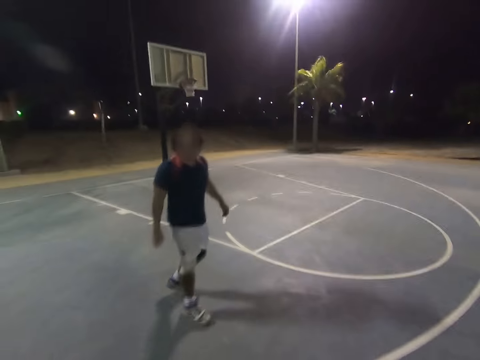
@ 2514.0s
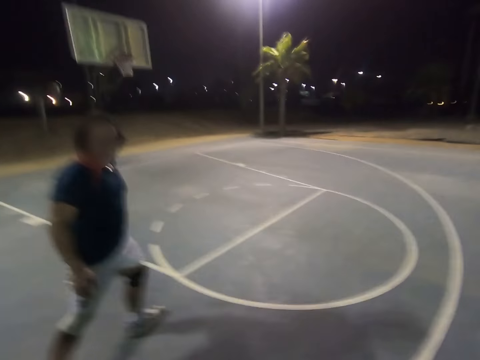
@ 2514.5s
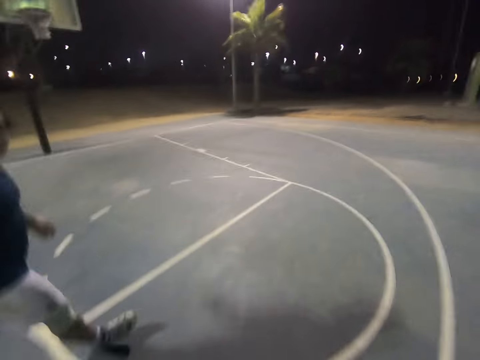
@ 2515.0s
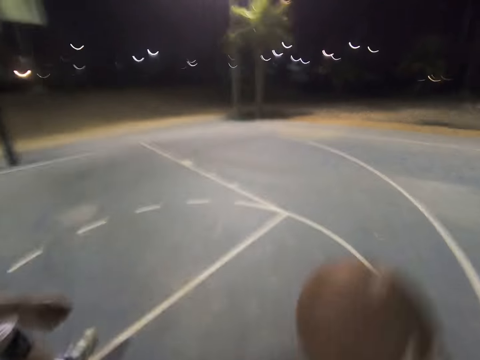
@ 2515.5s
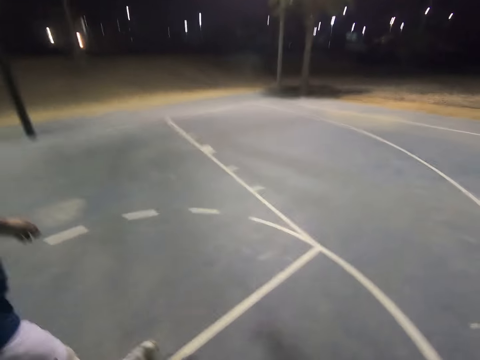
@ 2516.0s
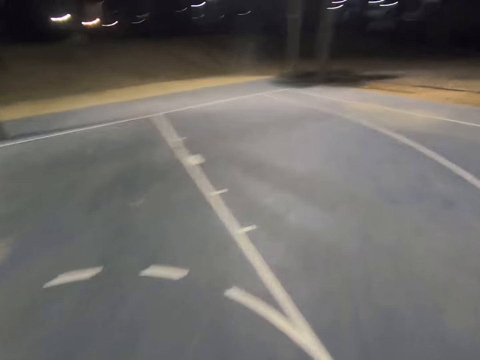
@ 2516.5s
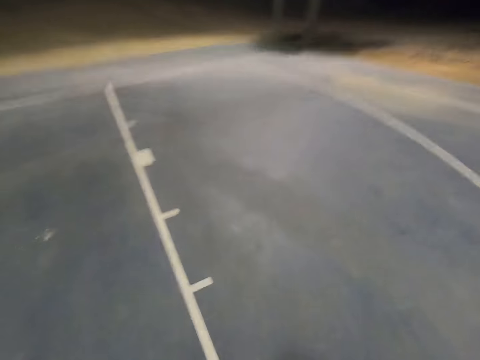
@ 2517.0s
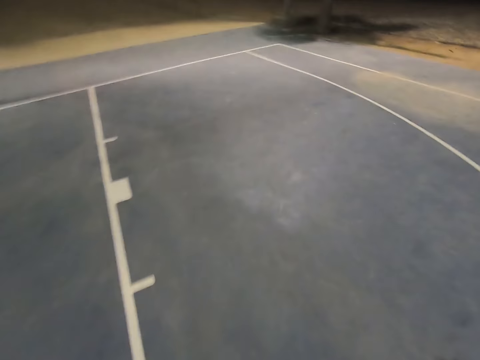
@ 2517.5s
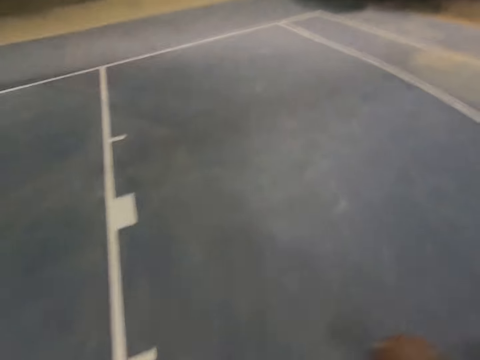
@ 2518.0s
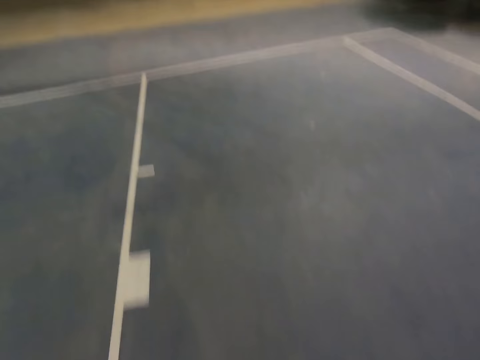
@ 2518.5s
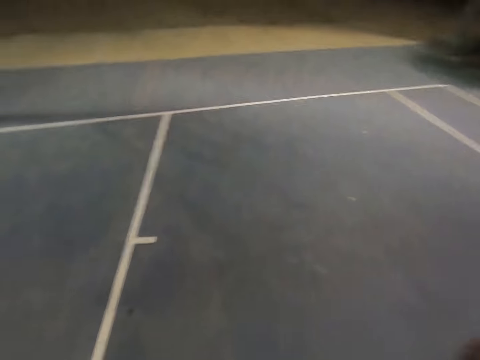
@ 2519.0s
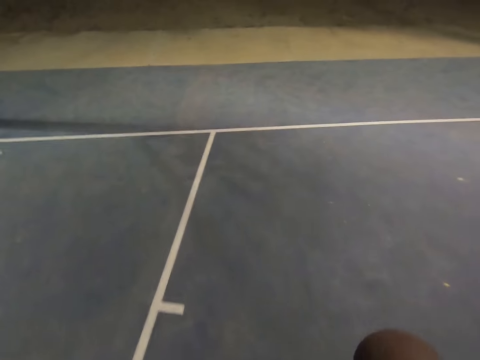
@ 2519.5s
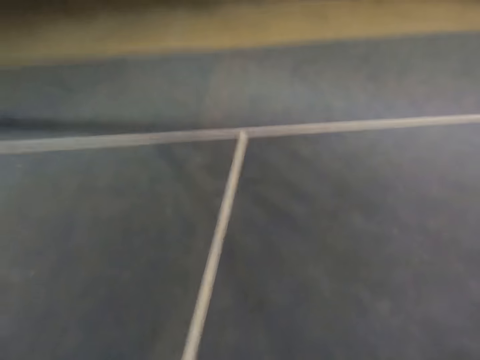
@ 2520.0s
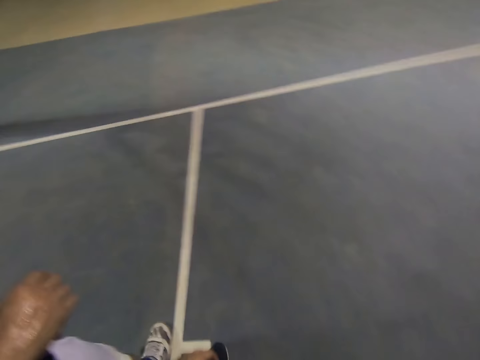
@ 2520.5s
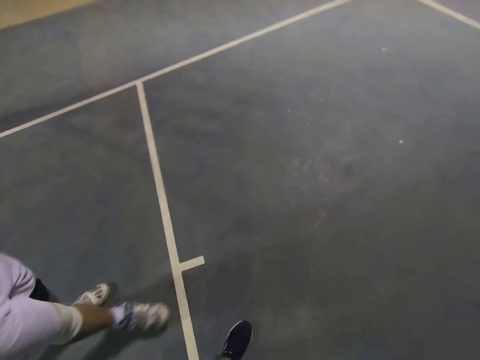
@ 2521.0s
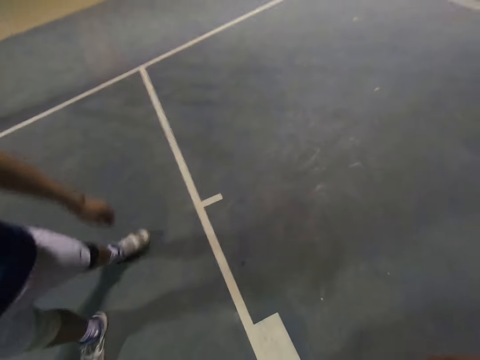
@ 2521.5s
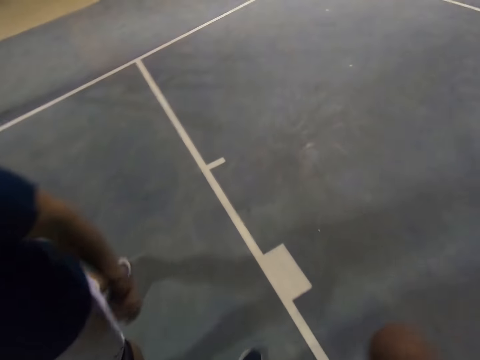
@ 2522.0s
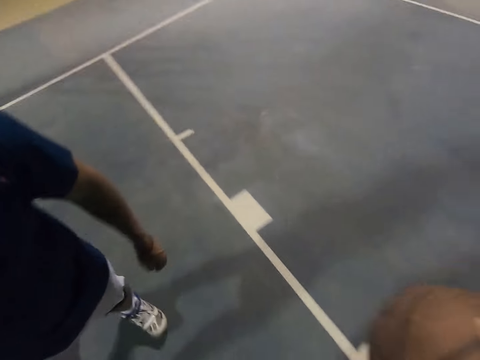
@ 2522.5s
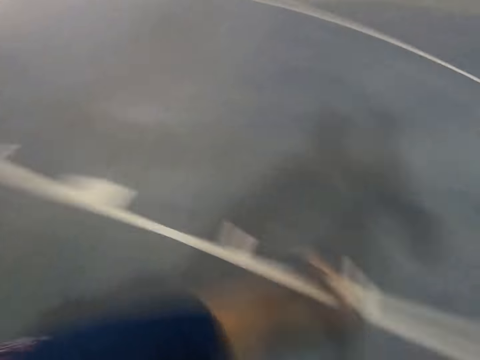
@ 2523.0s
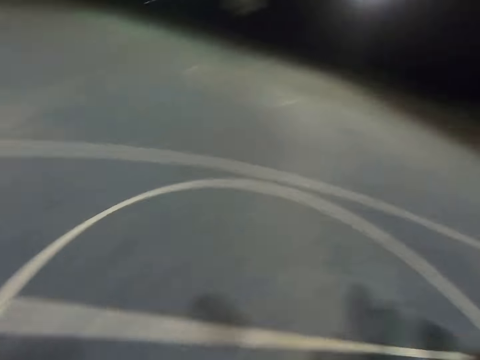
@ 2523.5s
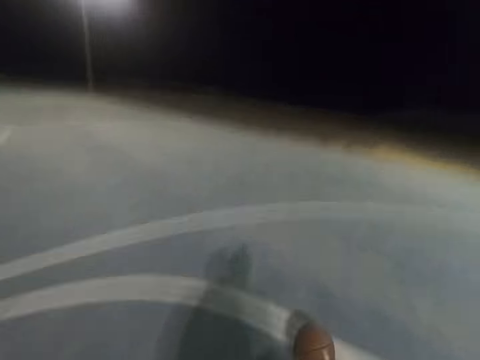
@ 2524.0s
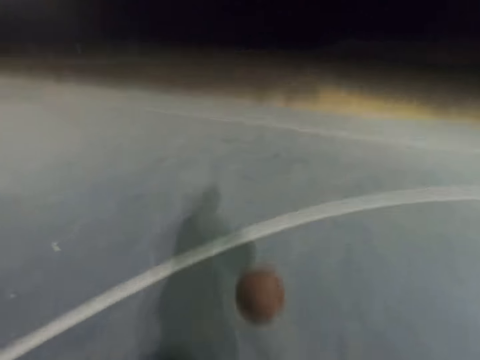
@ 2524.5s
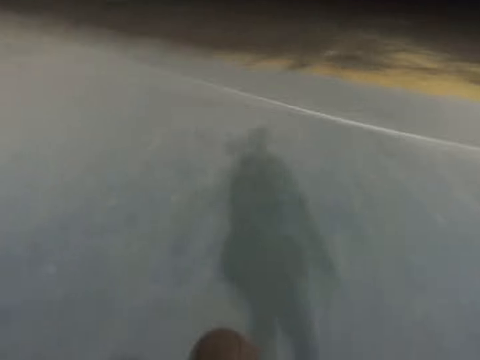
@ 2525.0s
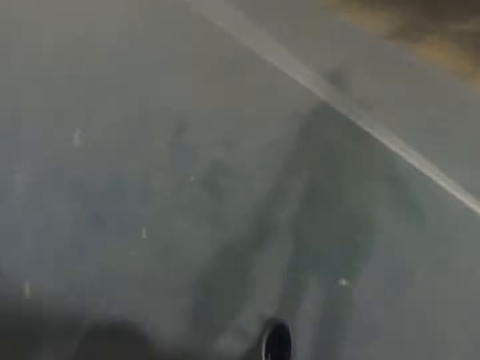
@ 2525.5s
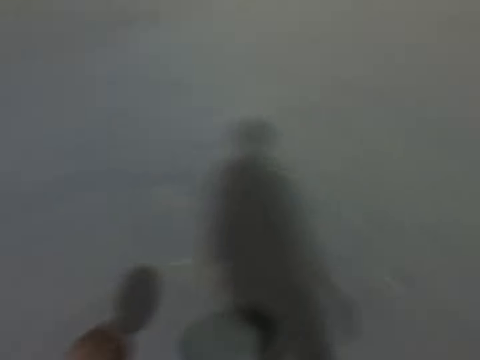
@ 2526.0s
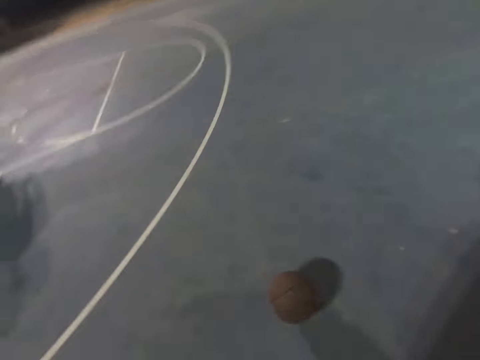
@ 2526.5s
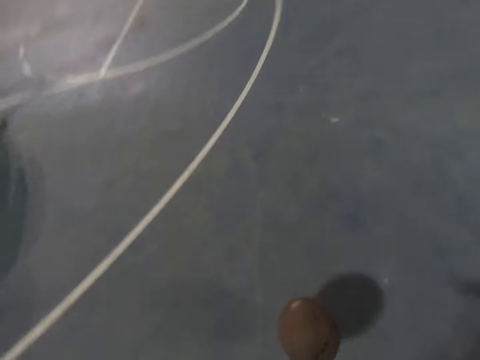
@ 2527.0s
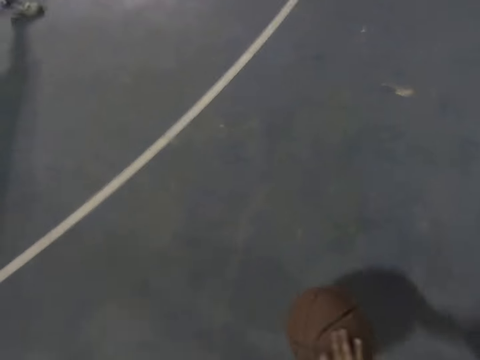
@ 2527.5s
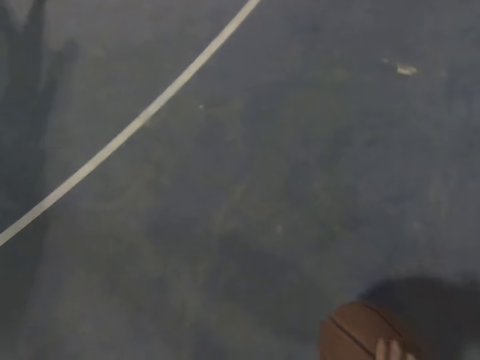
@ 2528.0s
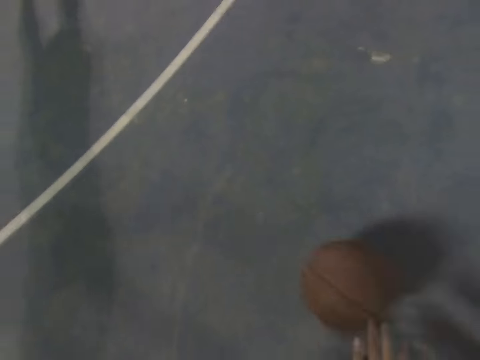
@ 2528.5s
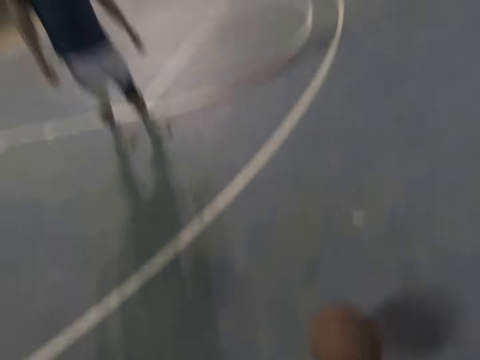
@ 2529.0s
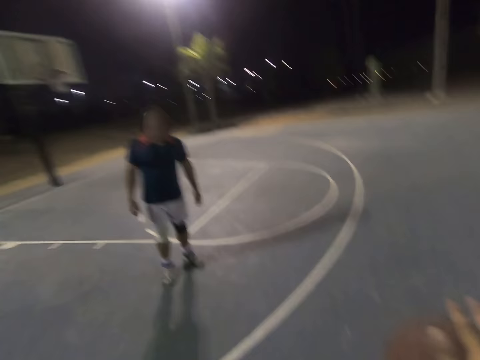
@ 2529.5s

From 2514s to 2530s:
A man follows the camera wearer on the court. The camera wearer dribbles the ball on the court. The man hits the ball with the left hand. The camera wearer reaches for the ball and runs for the ball. They dribble the ball on the court.

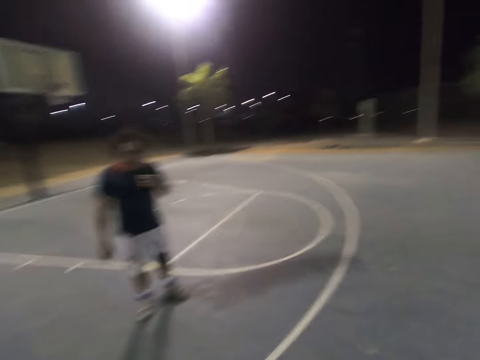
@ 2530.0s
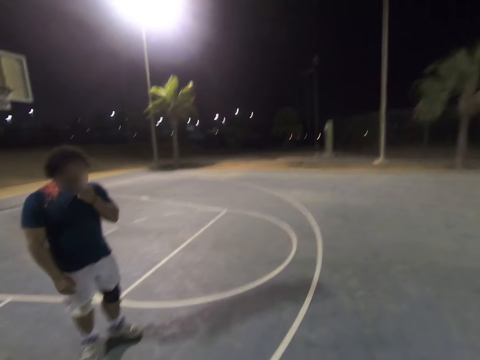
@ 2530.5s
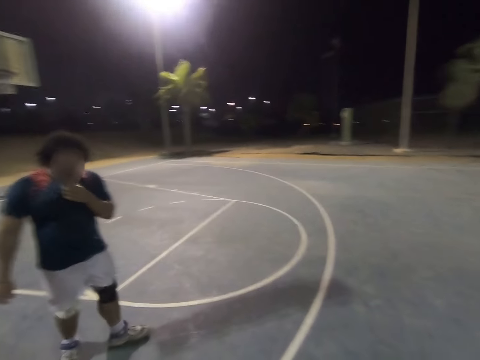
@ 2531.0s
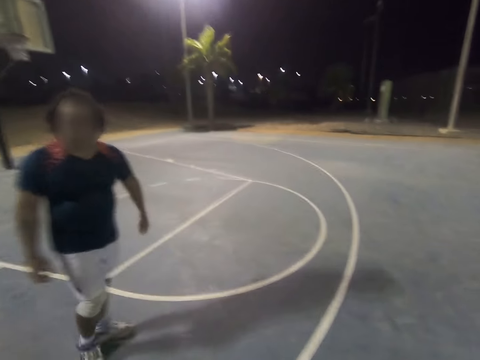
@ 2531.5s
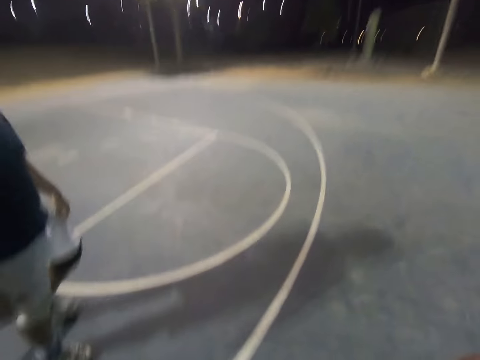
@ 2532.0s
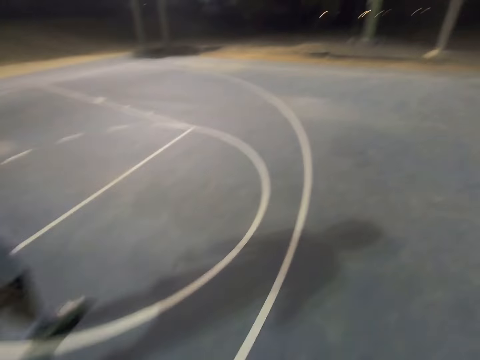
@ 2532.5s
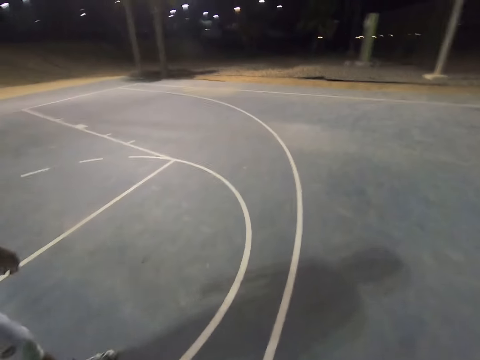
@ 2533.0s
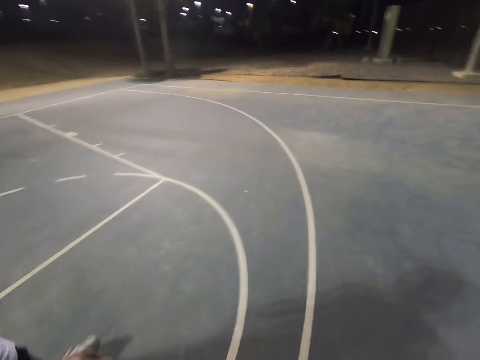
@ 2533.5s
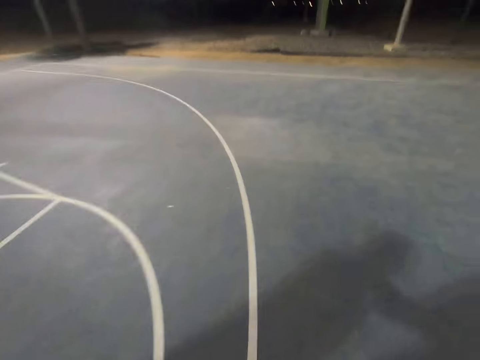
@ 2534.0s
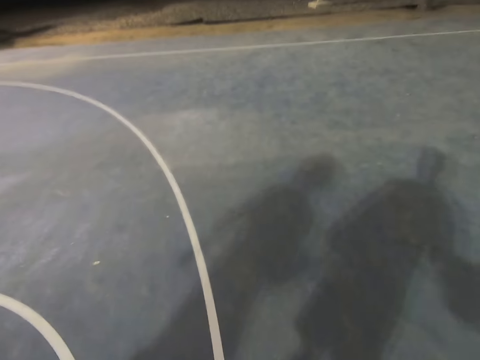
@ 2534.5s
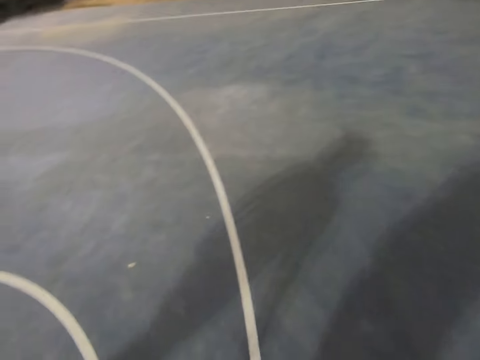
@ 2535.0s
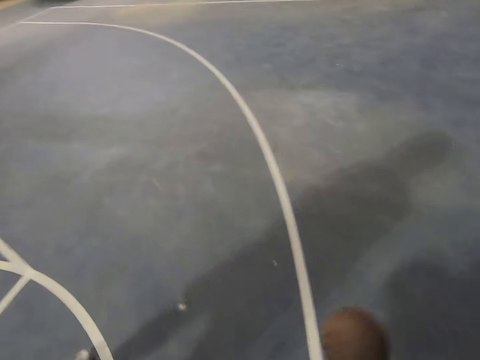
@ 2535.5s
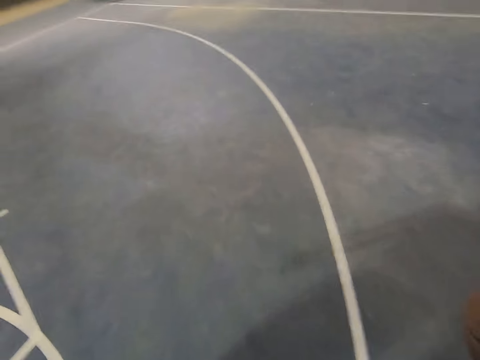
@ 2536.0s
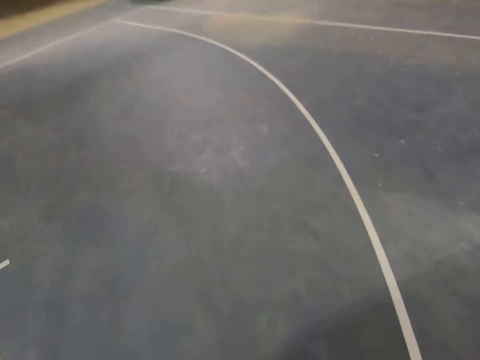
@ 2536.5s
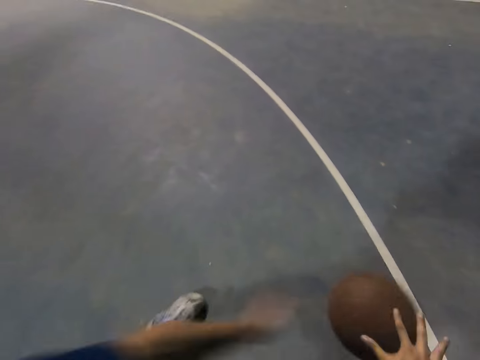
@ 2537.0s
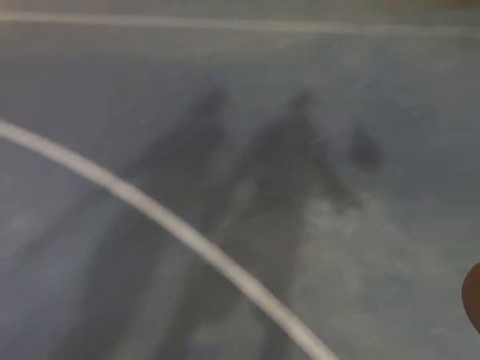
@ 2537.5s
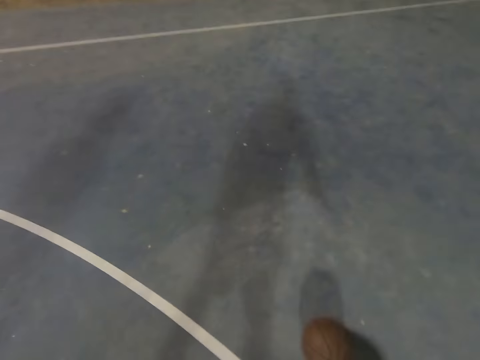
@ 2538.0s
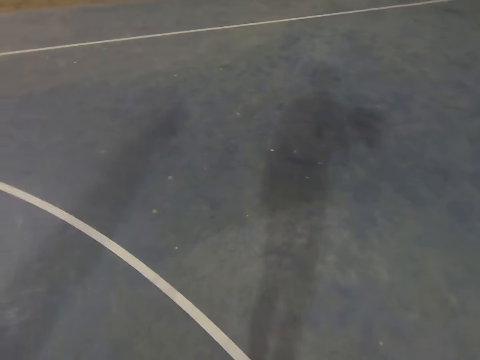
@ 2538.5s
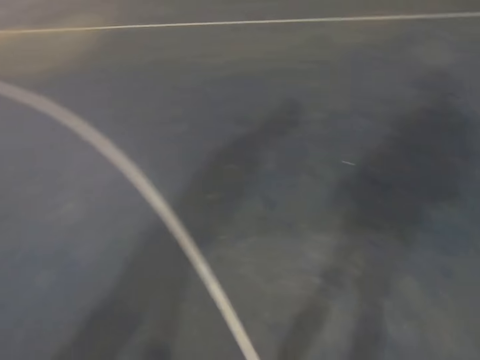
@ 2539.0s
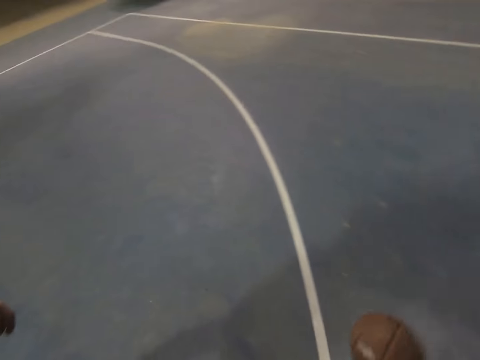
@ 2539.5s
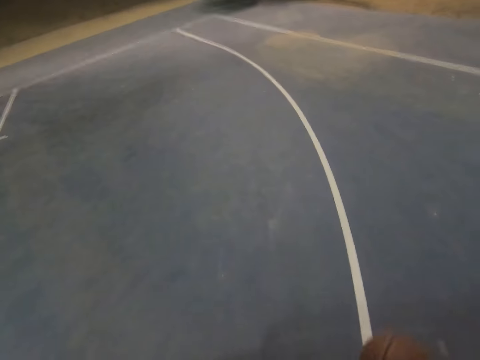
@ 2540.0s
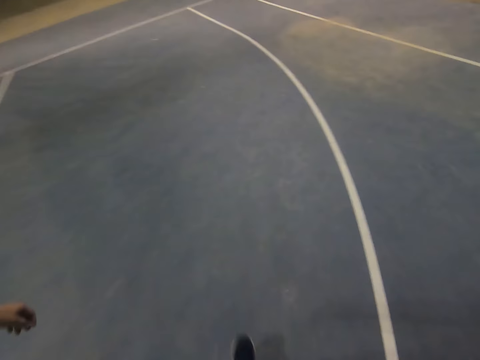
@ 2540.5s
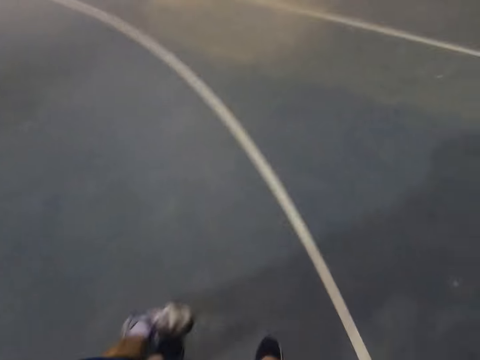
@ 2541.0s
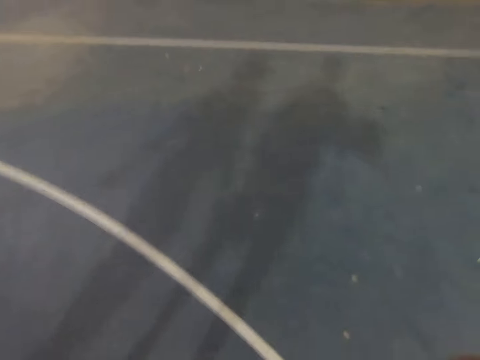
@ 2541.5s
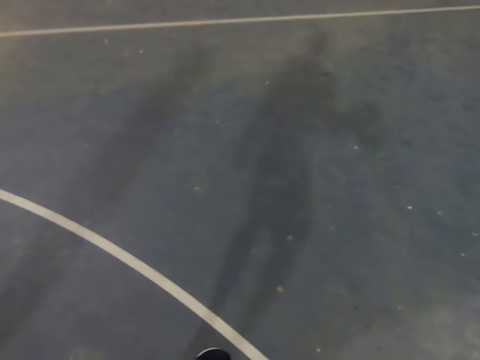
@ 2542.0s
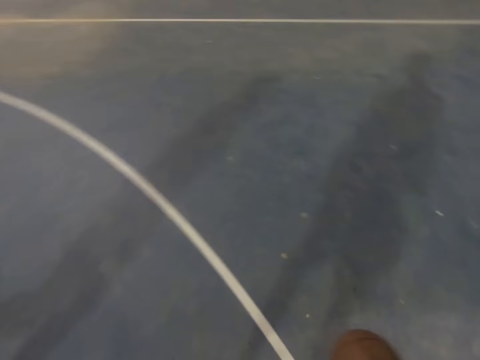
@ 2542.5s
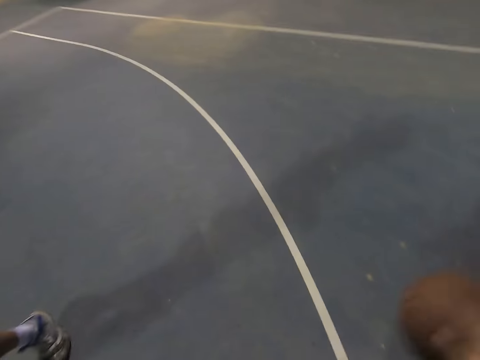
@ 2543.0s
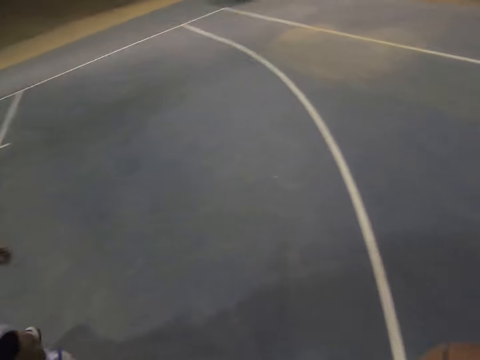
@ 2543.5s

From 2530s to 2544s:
A man touches his face. The man follows the camera wearer on the court. The camera wearer dribbles the ball on the court. The man hits the ball with the left hand. The camera wearer reaches for the ball and dribbles the ball on the court. The man hits the ball with the left hand. The camera wearer dribbles the ball on the court.
